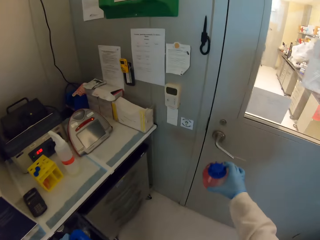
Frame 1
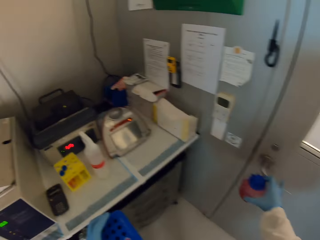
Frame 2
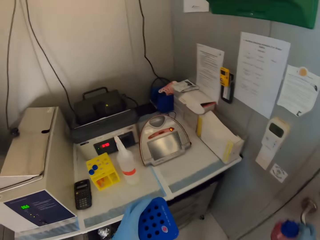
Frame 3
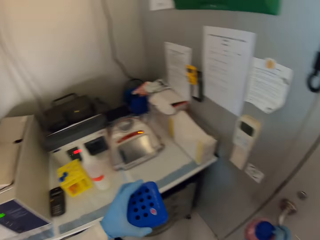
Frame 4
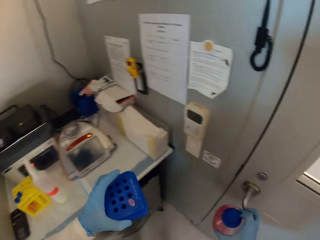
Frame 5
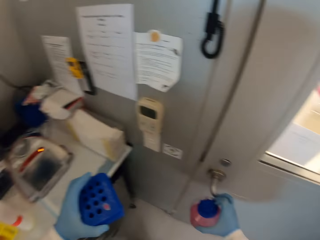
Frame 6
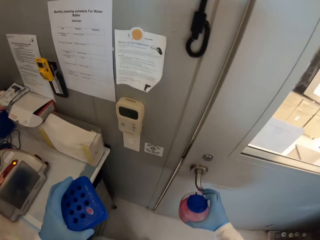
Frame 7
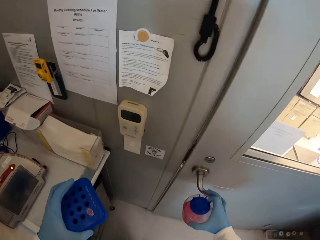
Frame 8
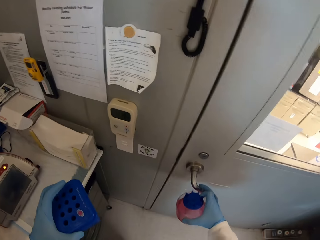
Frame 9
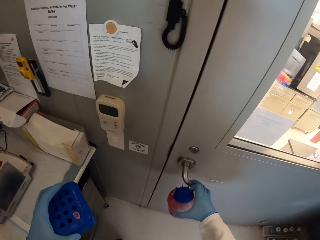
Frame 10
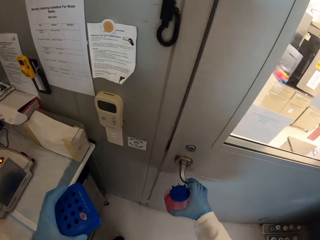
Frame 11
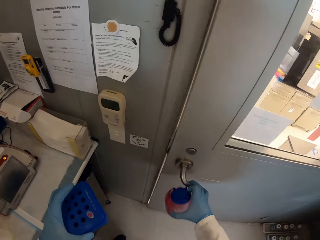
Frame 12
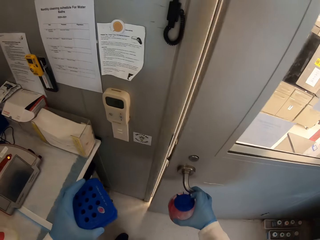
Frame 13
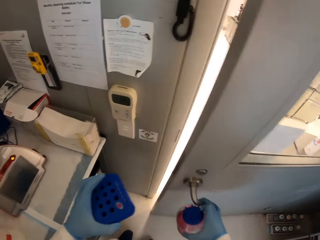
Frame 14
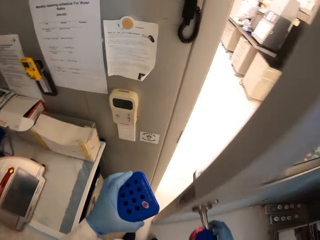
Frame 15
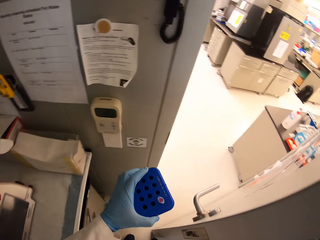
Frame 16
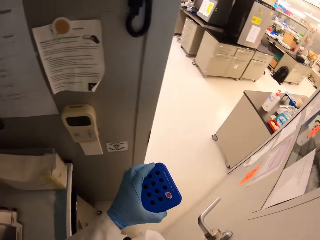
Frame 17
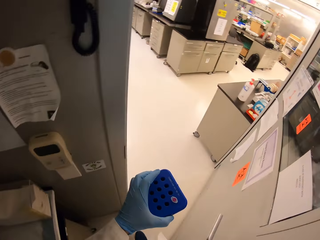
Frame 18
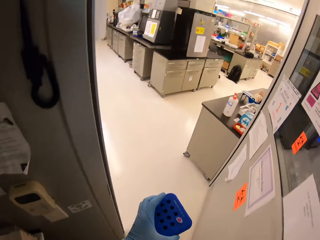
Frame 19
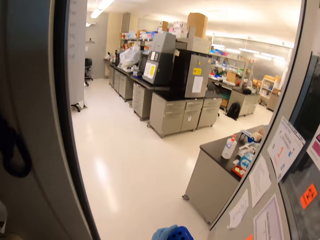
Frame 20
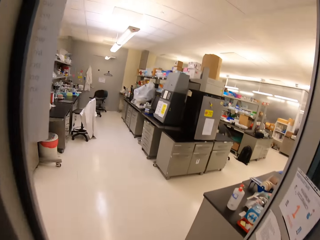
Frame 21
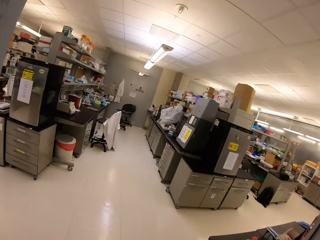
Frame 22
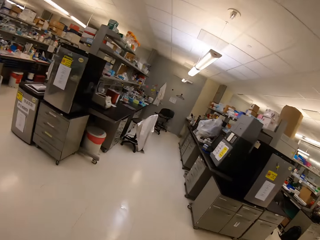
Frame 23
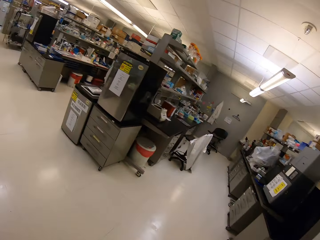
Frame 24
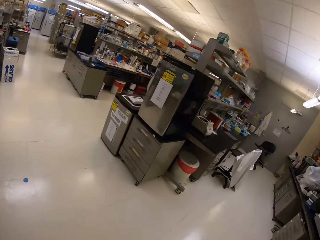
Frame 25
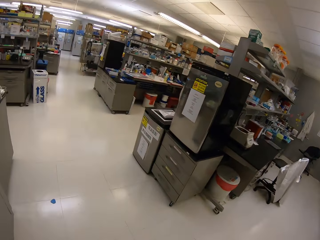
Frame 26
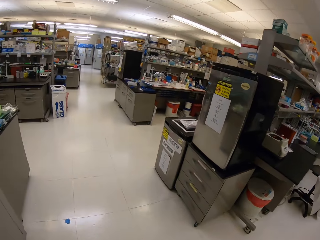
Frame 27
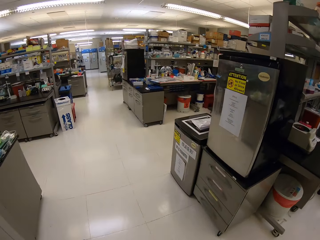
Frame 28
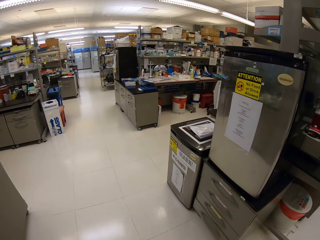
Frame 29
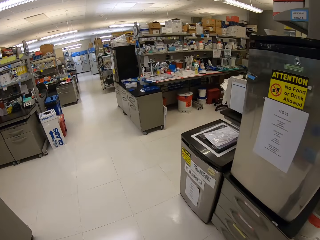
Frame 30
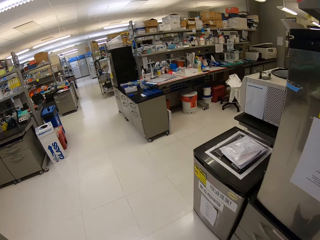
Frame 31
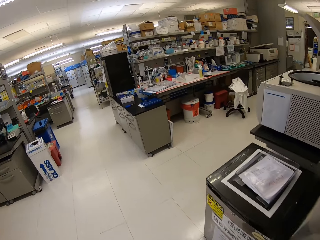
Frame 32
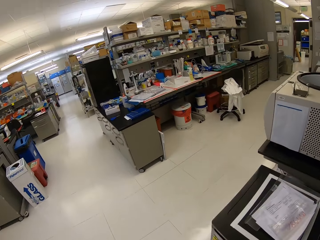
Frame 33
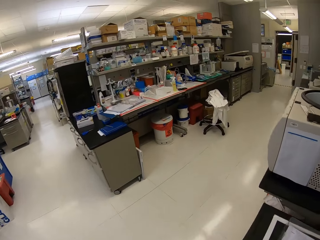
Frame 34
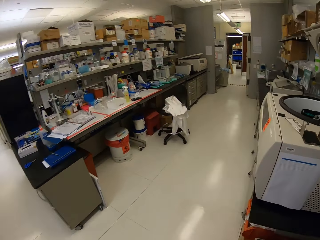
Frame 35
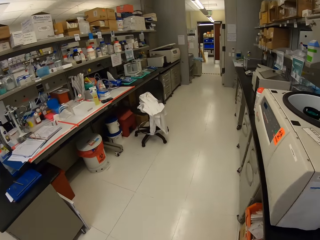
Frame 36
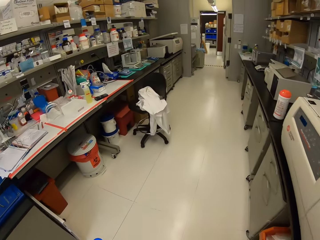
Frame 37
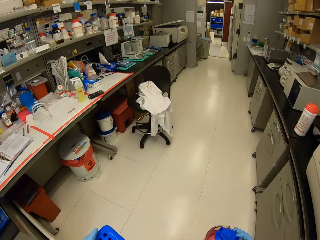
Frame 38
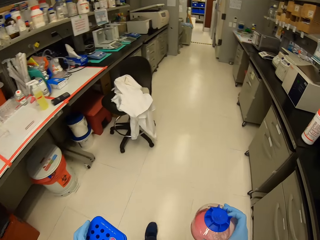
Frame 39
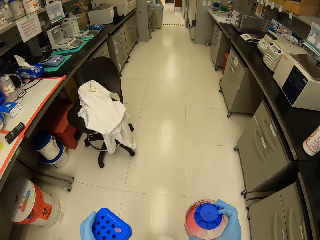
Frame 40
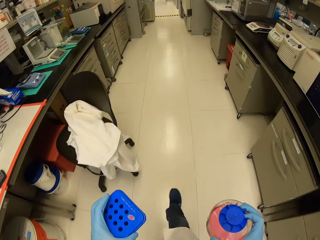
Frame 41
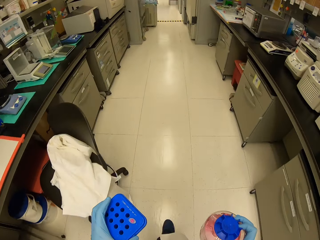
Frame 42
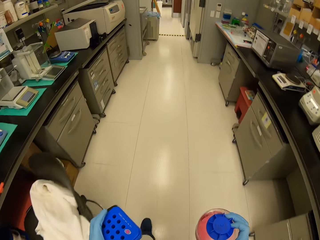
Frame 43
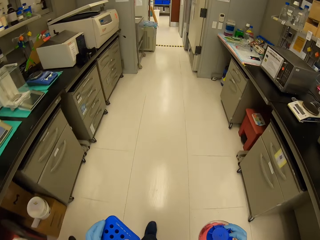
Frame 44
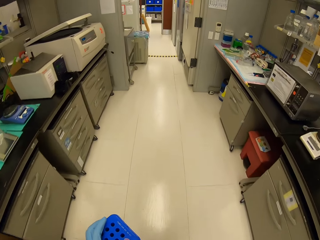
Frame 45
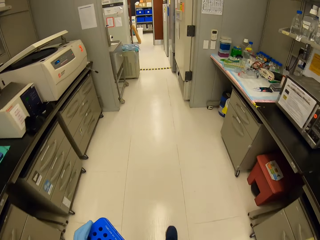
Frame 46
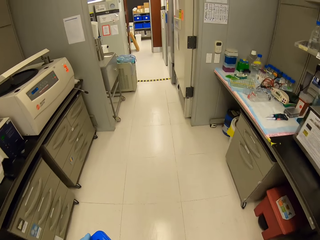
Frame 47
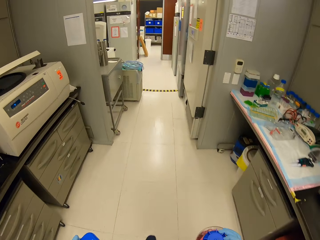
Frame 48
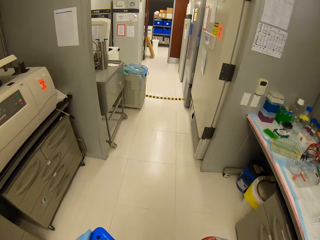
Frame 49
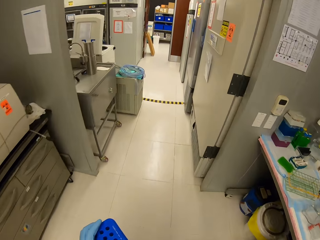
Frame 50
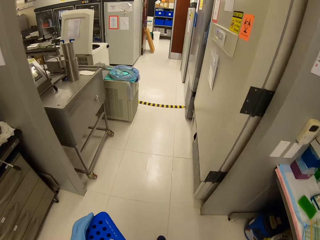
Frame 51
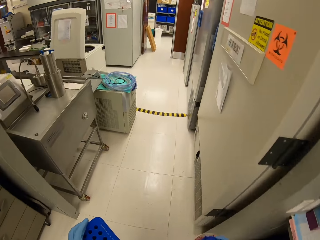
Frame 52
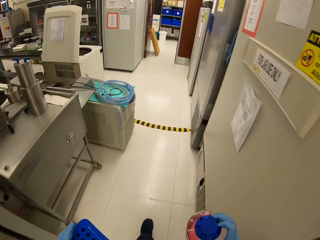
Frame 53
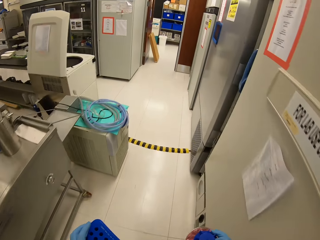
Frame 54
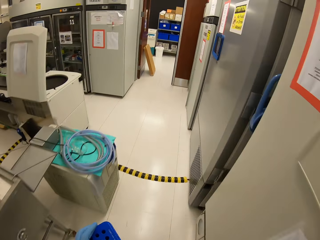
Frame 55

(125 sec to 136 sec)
The camera wearer opens the room door. They walk out. They walk around the laboratory.

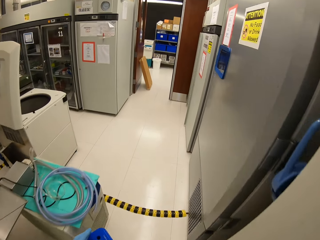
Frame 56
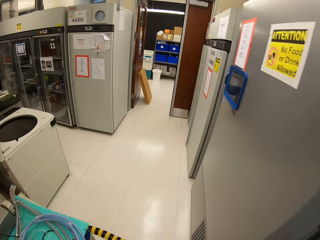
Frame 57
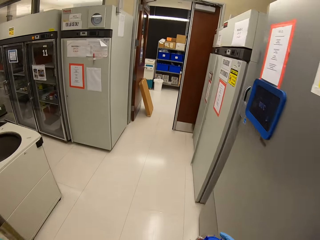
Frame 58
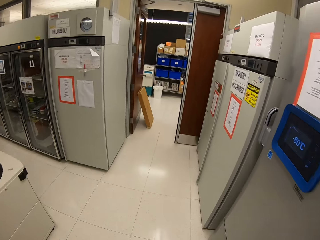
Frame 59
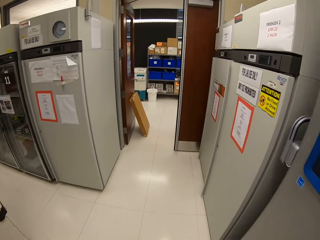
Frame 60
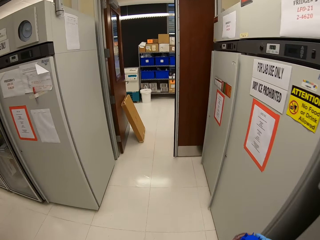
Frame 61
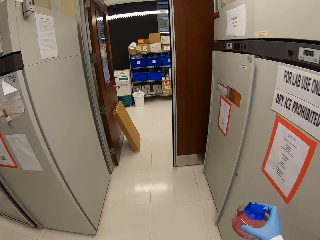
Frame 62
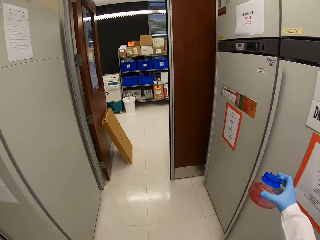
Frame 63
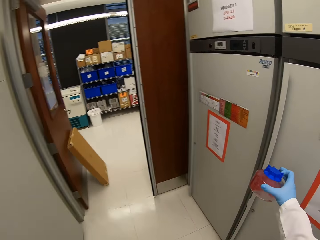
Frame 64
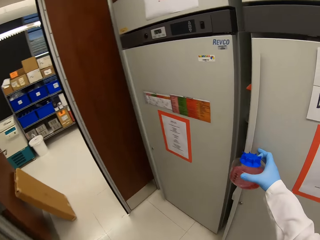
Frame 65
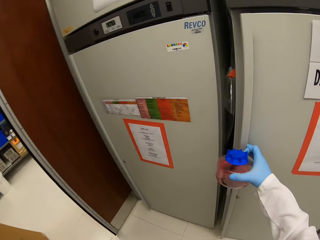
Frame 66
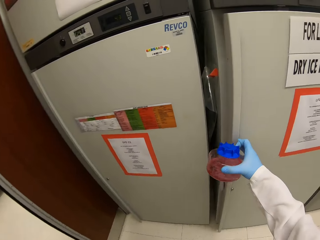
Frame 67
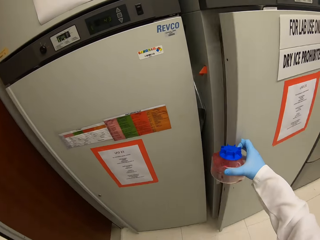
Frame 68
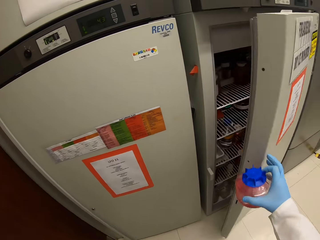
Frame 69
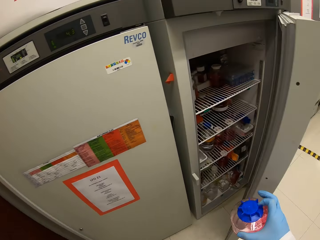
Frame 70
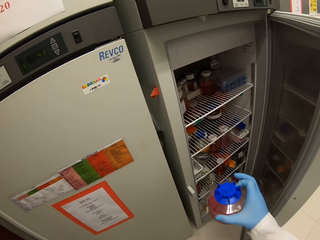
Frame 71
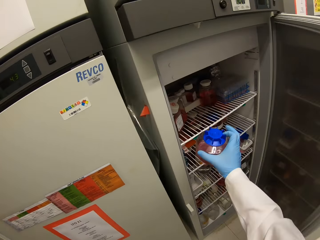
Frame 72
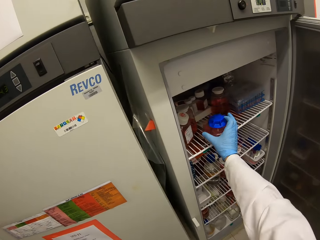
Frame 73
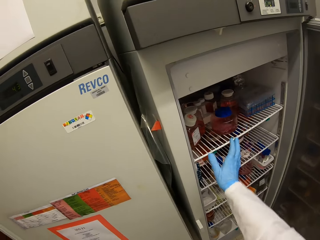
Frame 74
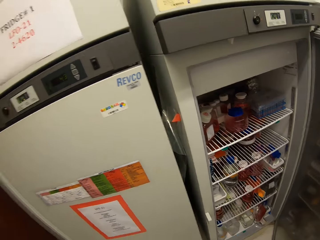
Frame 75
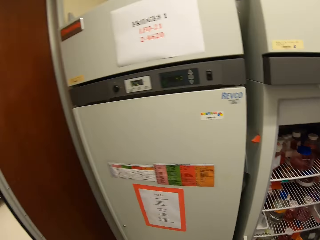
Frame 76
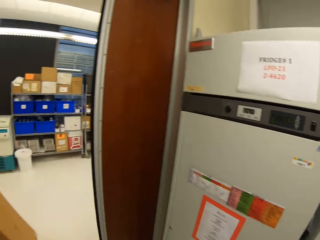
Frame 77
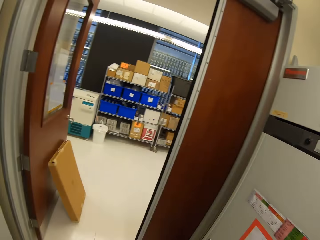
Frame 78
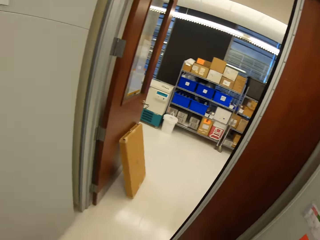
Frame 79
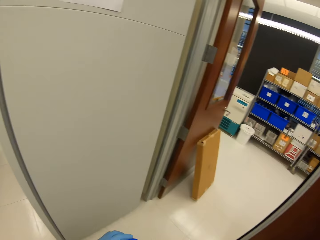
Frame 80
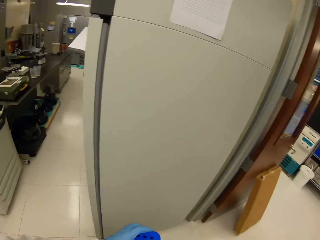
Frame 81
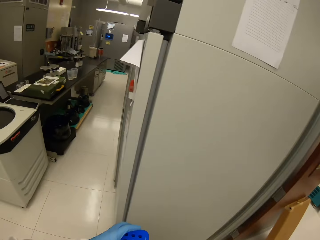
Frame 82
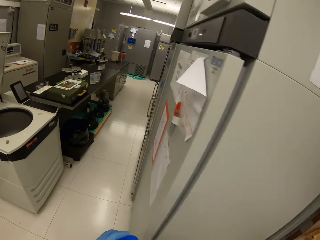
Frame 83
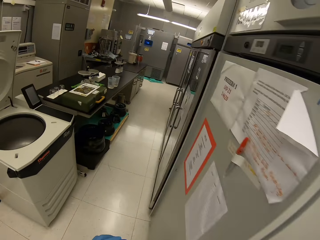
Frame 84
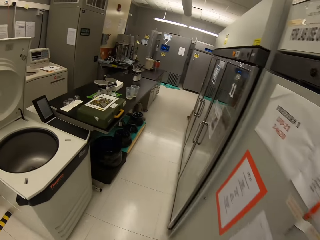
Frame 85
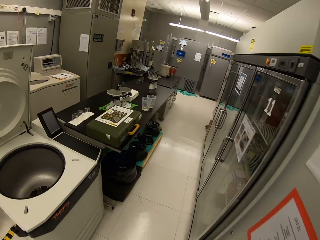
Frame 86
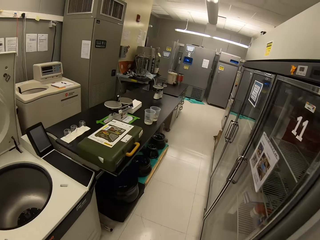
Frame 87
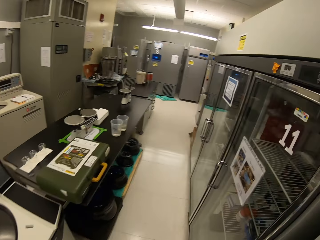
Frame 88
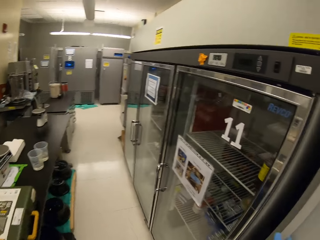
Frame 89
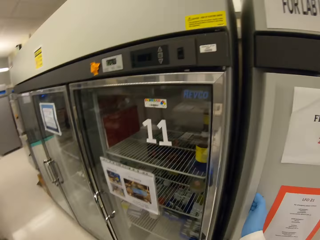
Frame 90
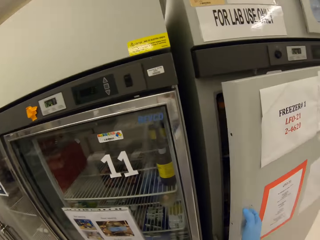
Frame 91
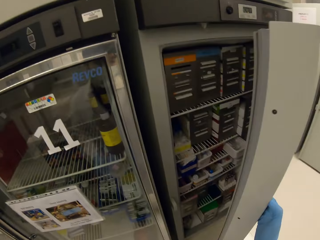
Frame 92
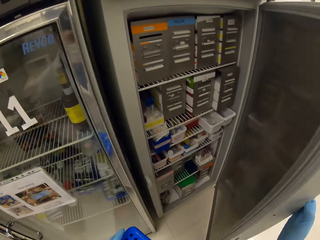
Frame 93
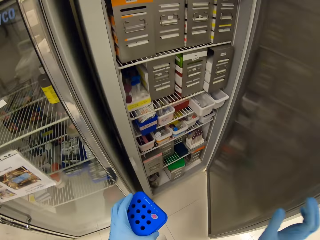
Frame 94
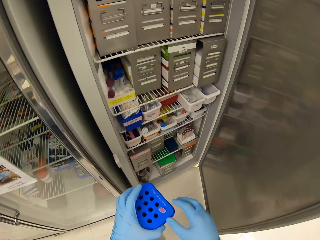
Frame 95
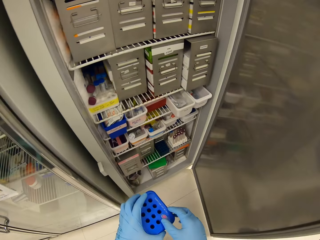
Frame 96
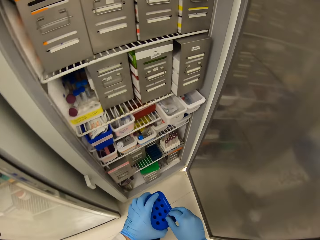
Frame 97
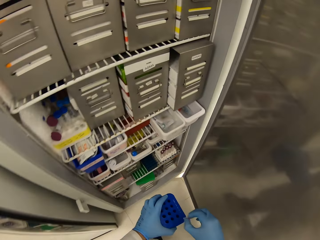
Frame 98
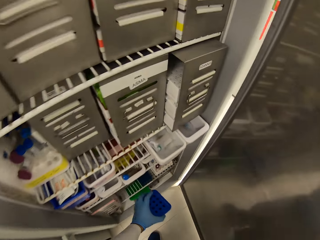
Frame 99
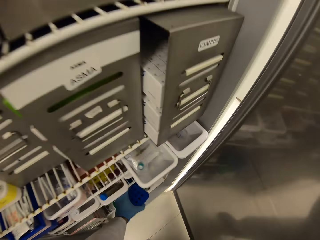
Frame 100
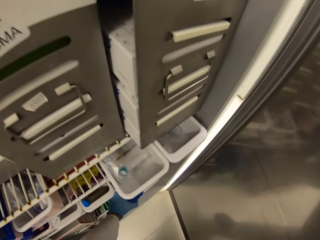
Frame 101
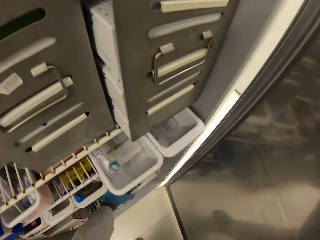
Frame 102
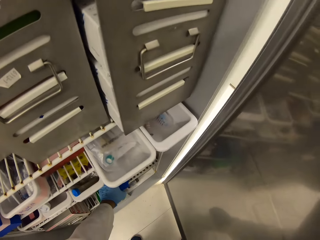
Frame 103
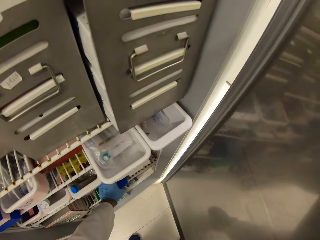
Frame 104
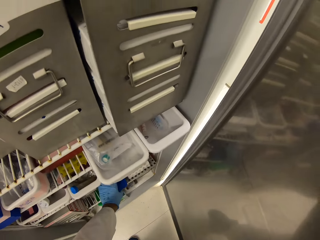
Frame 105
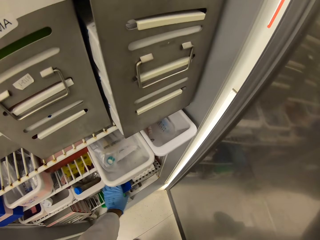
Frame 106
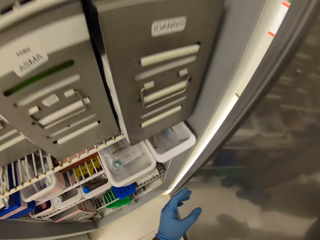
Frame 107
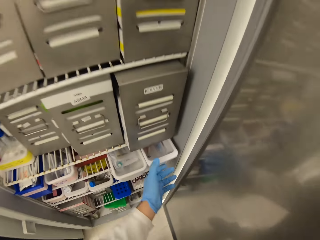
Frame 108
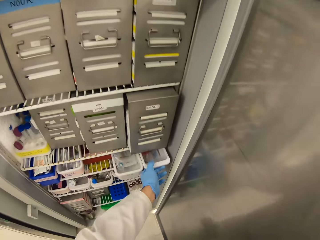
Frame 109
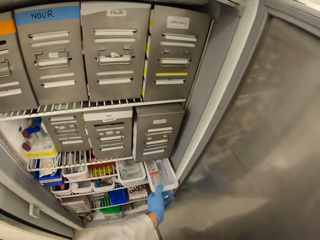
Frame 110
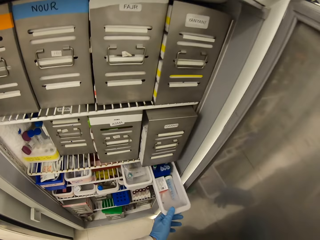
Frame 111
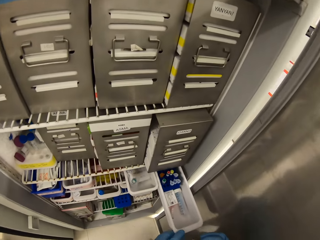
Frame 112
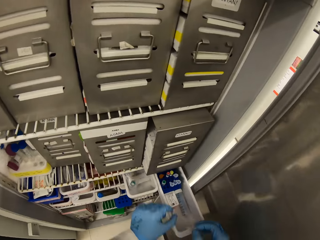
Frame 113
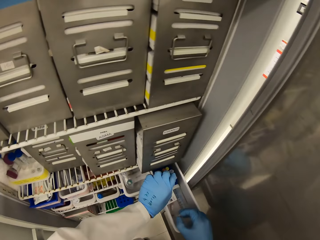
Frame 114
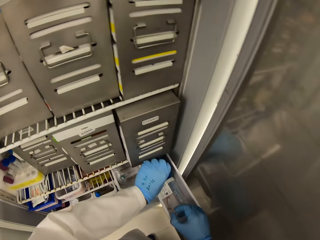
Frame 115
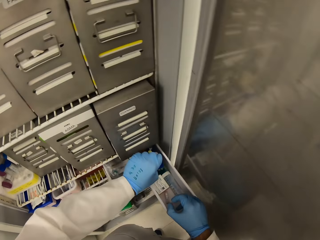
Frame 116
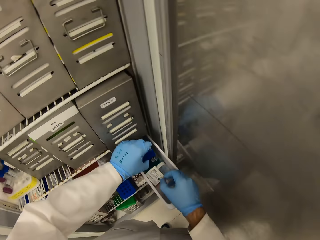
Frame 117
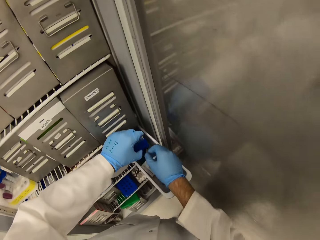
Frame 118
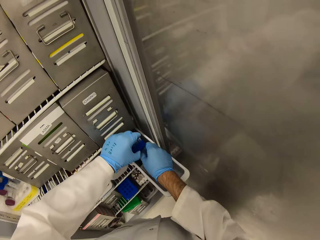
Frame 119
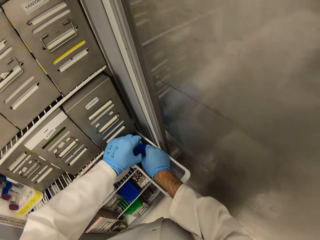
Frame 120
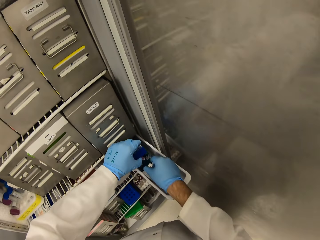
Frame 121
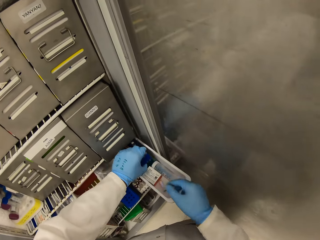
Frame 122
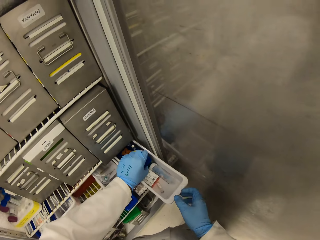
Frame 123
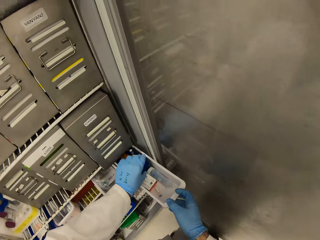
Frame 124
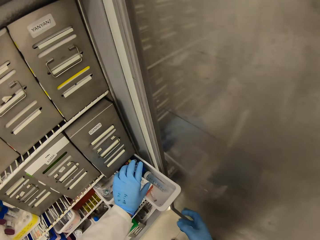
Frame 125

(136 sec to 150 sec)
The camera wearer opens the fridge. They place the bottle in the fridge. They walk around the room. They open the fridge. They put the rack in the fridge shelf. They pull a container. They place the test tube in the container.
